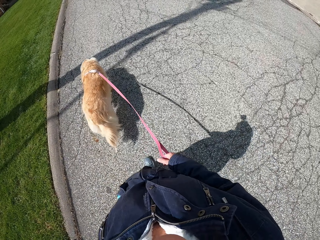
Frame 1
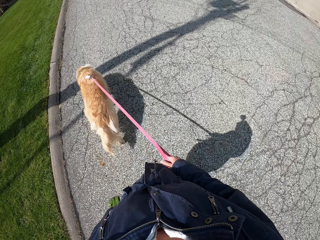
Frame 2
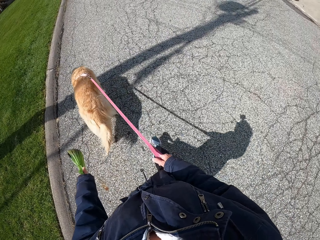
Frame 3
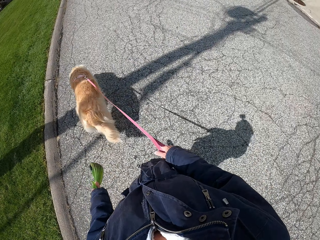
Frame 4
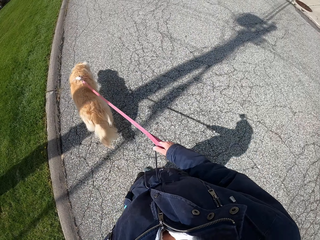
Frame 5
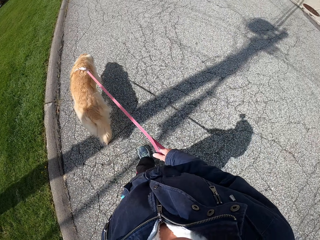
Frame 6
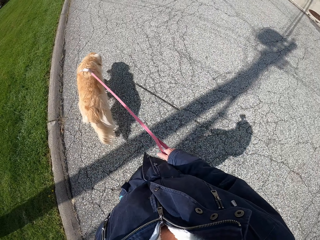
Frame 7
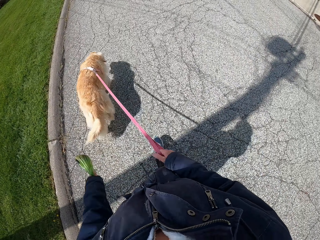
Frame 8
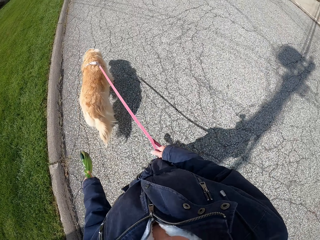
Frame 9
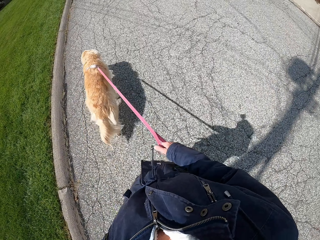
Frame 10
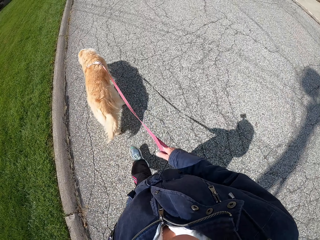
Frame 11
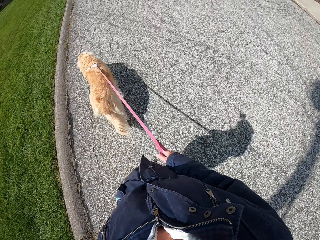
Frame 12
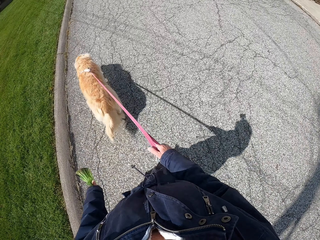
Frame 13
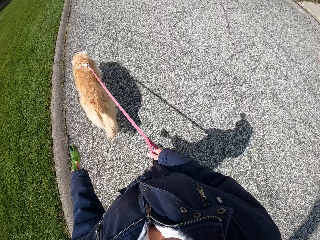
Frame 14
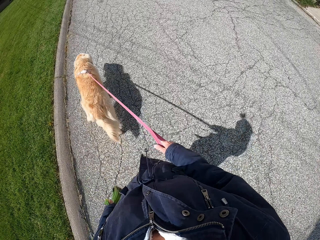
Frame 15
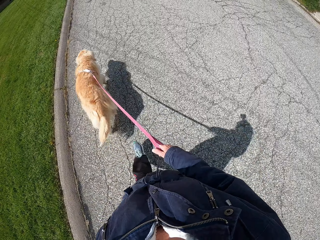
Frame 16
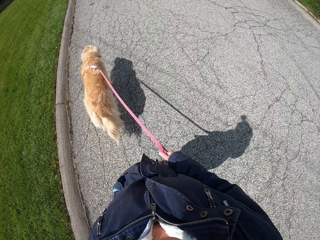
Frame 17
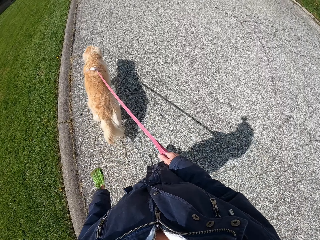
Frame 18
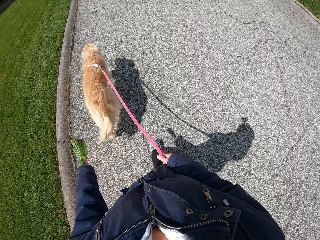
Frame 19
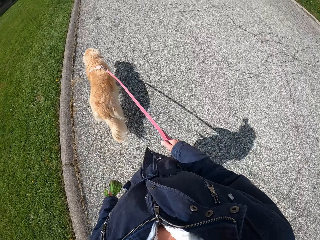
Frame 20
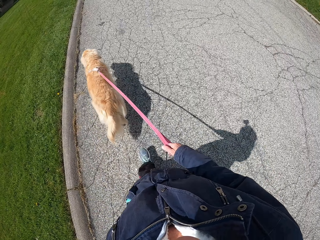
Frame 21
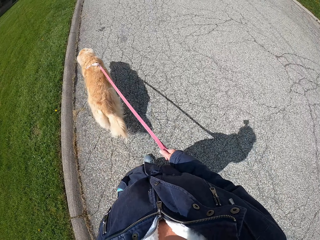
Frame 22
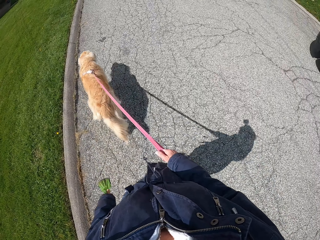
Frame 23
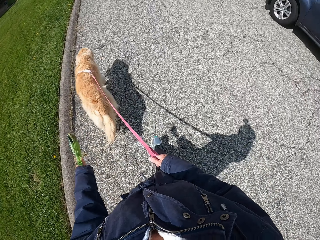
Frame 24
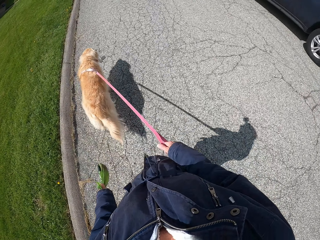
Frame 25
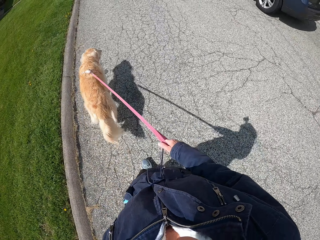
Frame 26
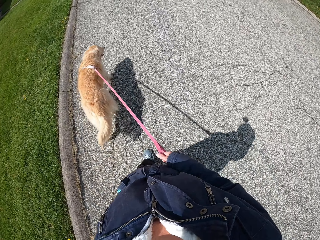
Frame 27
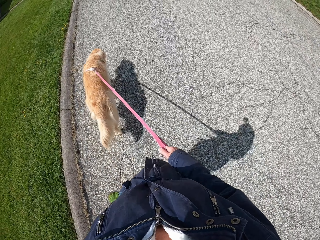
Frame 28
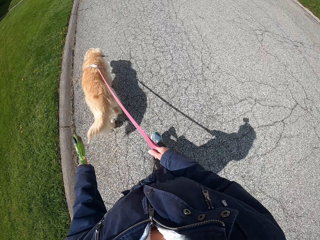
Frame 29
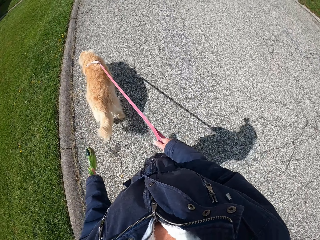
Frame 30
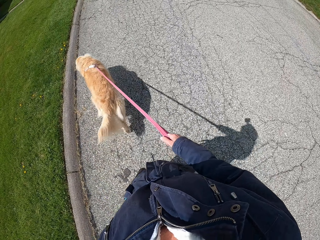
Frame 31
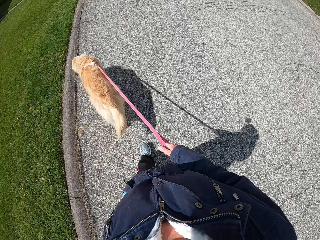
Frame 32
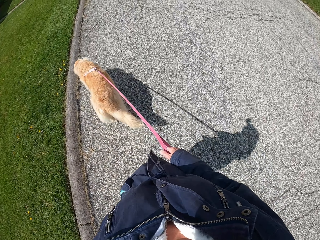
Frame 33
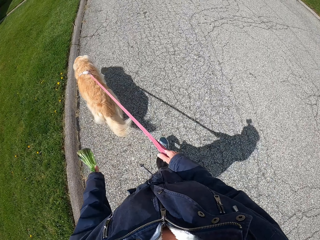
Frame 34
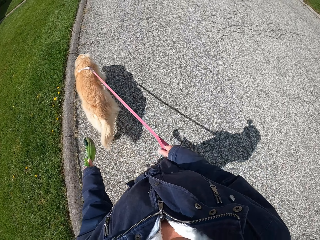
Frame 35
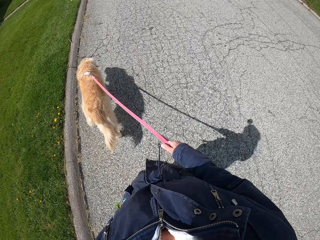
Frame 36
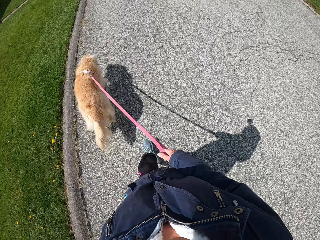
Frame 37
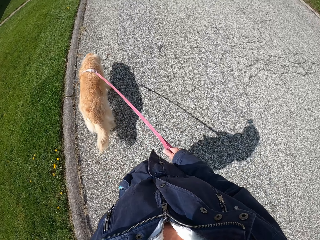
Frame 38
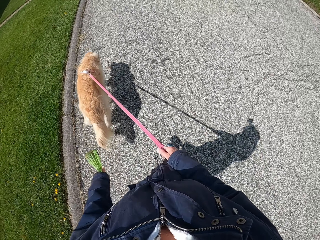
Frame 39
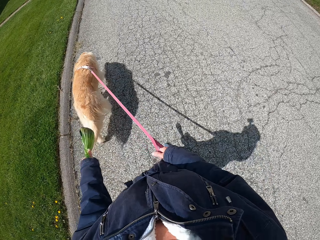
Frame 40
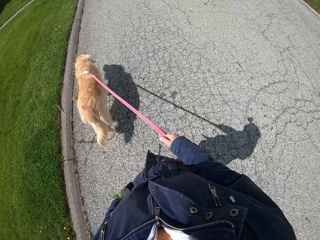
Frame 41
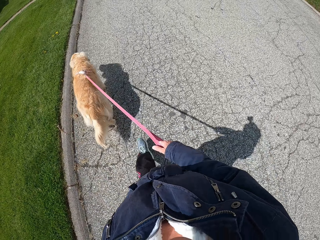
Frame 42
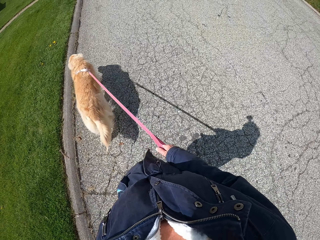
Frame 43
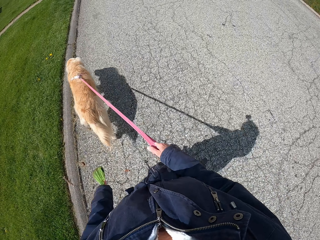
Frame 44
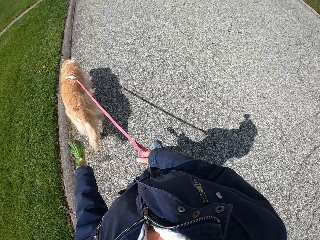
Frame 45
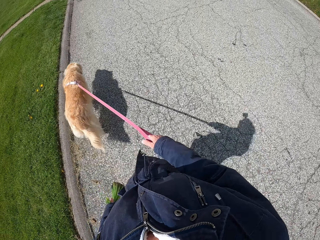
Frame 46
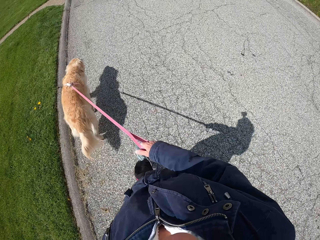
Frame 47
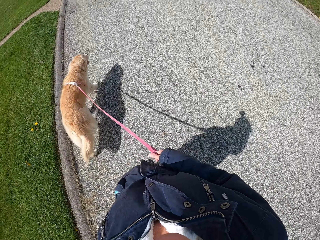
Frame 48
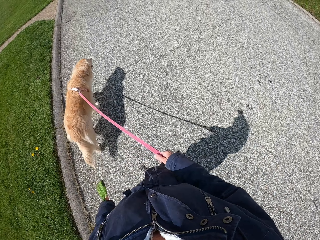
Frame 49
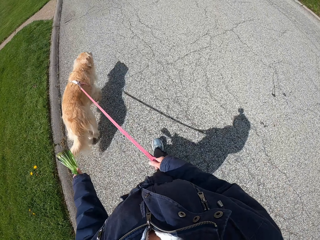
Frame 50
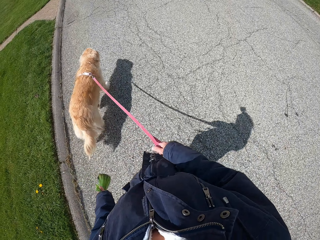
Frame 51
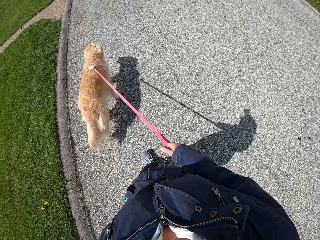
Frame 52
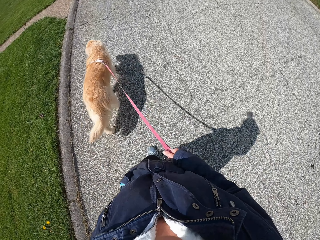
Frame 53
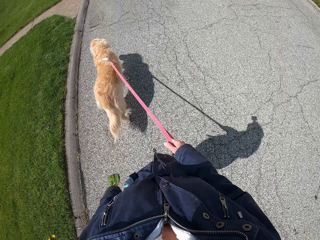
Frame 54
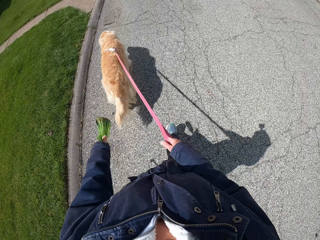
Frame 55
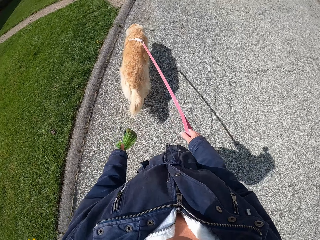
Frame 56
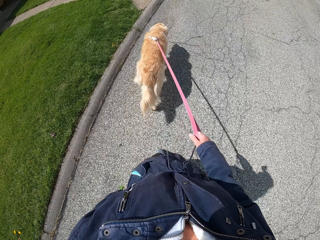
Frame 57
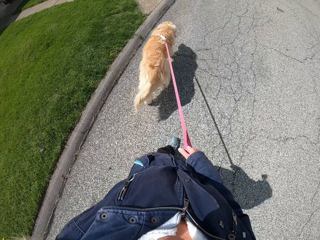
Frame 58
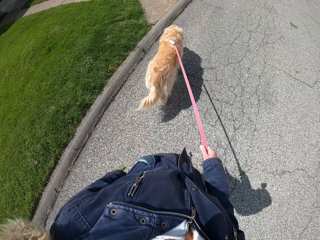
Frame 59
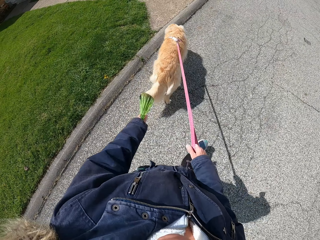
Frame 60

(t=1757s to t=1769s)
The camera wearer stretches the leash with the right hand.

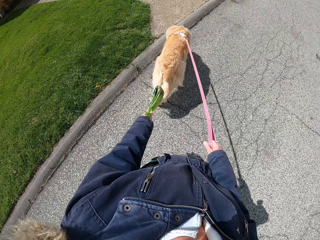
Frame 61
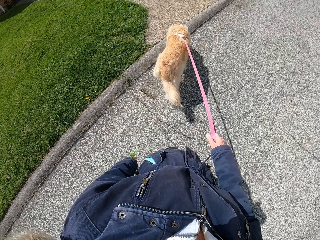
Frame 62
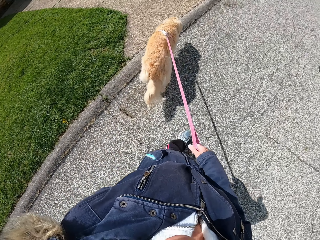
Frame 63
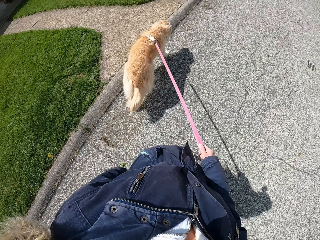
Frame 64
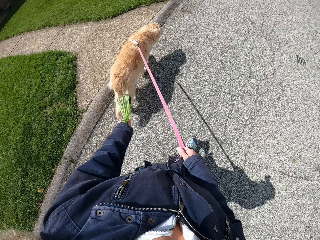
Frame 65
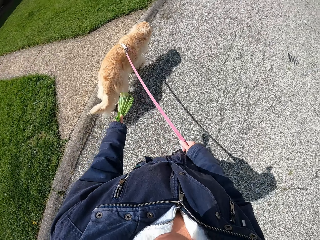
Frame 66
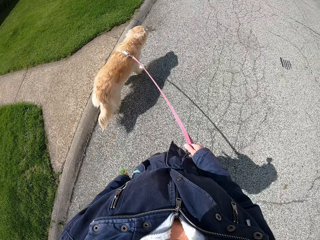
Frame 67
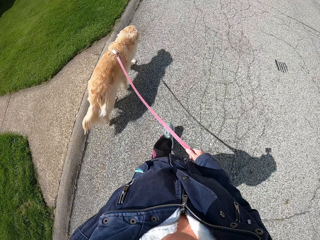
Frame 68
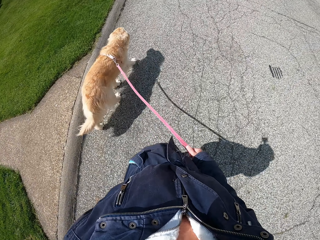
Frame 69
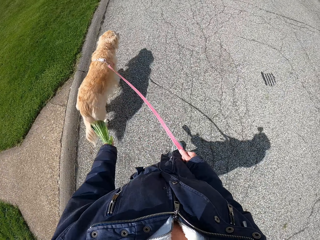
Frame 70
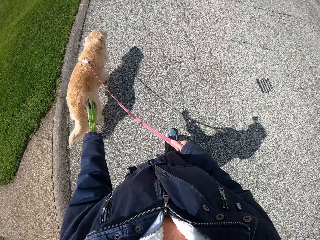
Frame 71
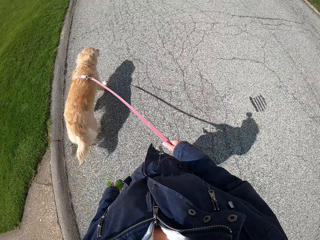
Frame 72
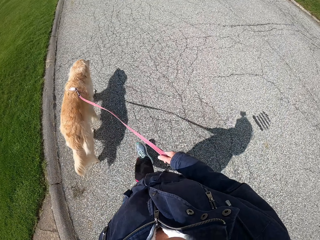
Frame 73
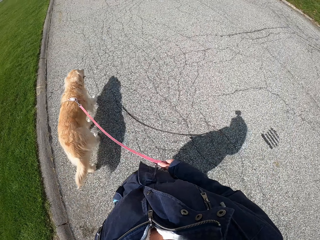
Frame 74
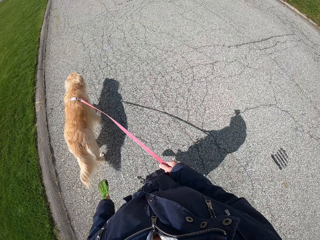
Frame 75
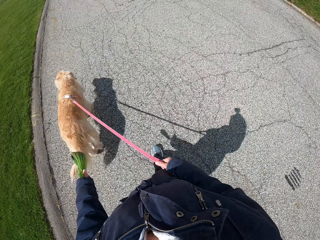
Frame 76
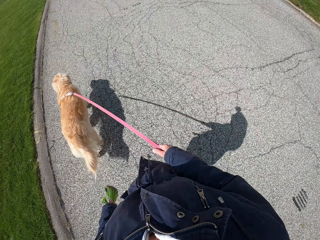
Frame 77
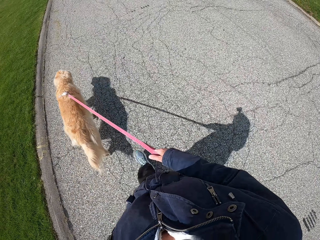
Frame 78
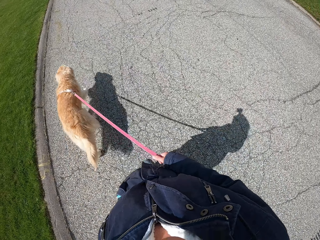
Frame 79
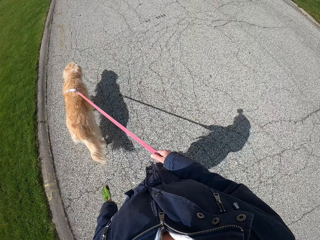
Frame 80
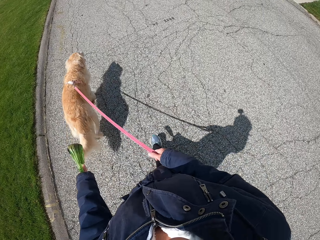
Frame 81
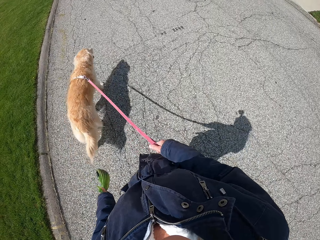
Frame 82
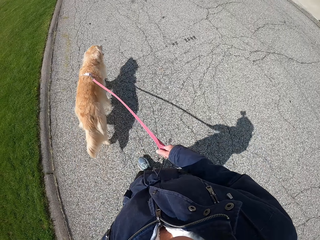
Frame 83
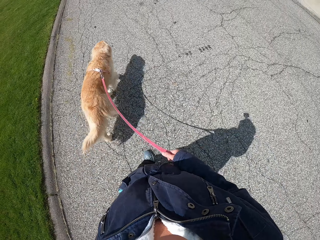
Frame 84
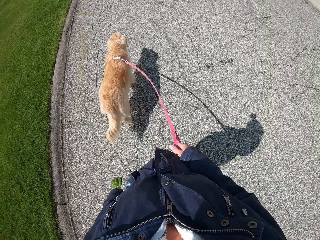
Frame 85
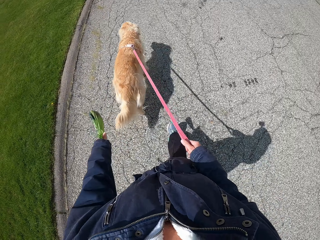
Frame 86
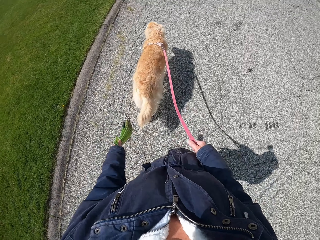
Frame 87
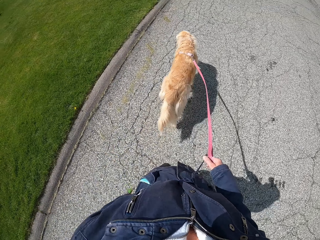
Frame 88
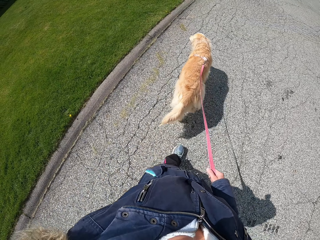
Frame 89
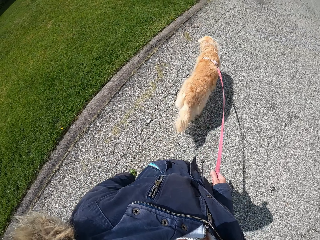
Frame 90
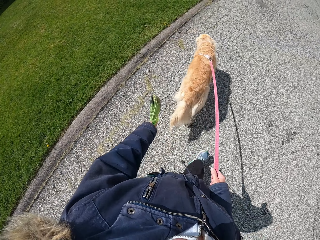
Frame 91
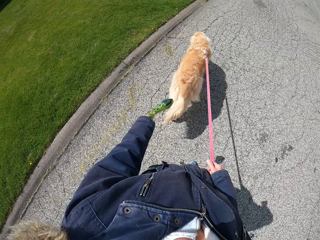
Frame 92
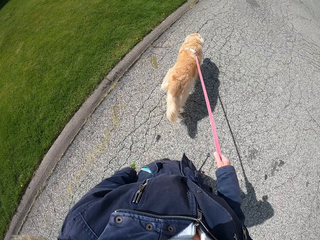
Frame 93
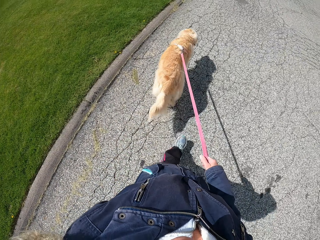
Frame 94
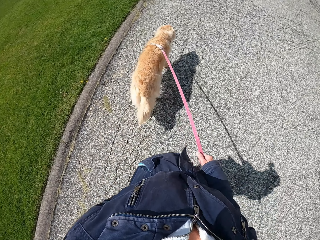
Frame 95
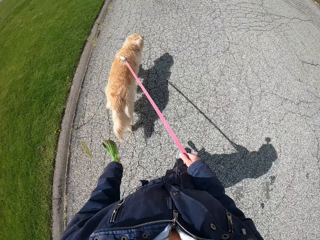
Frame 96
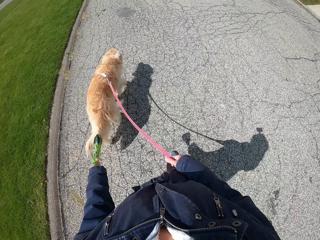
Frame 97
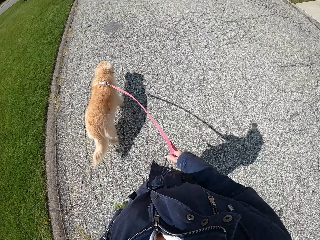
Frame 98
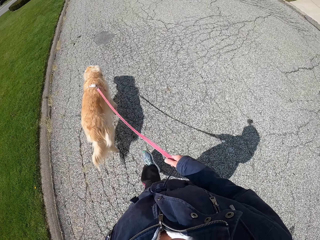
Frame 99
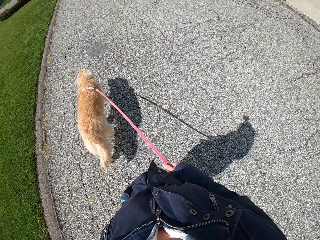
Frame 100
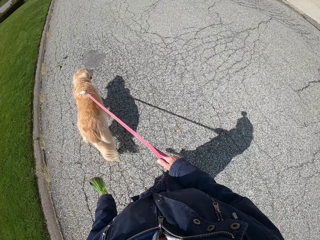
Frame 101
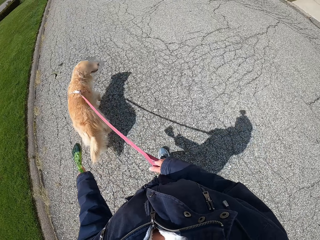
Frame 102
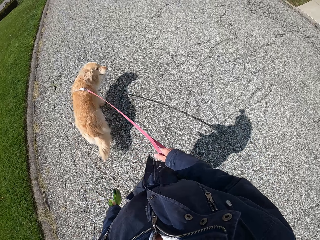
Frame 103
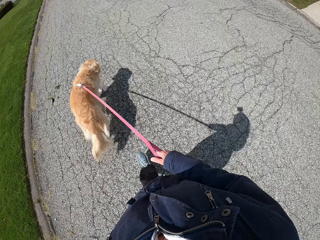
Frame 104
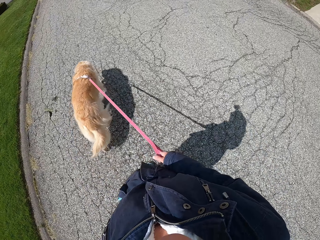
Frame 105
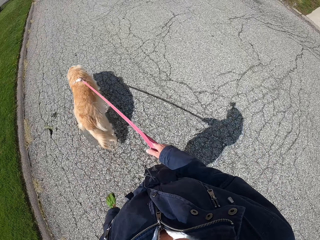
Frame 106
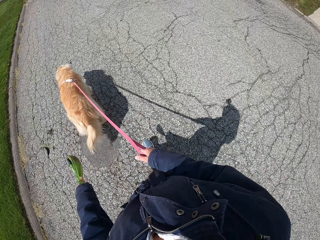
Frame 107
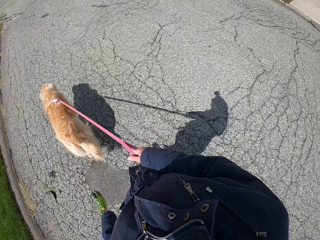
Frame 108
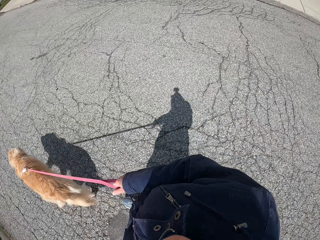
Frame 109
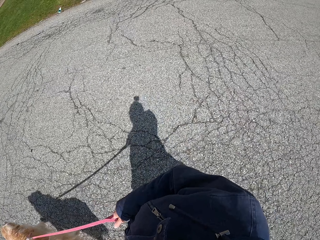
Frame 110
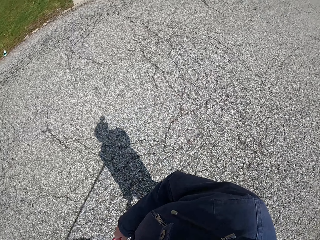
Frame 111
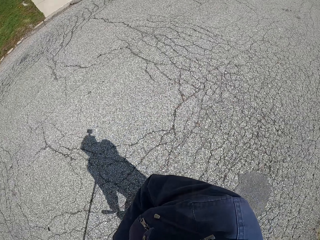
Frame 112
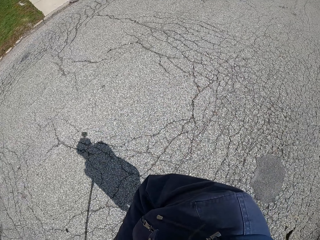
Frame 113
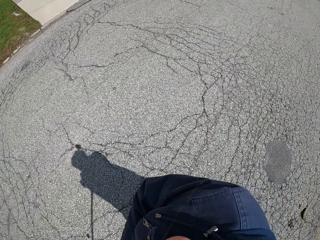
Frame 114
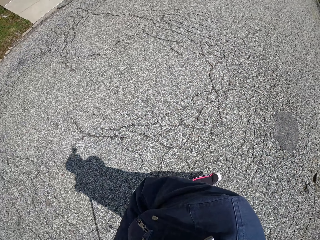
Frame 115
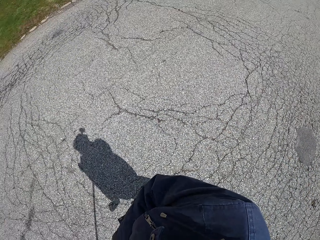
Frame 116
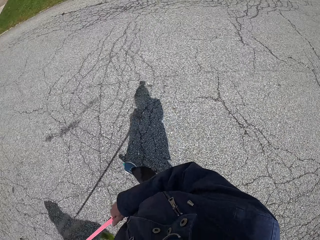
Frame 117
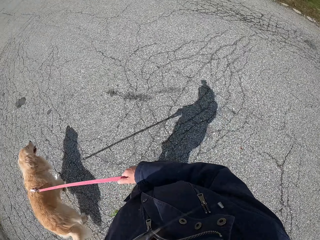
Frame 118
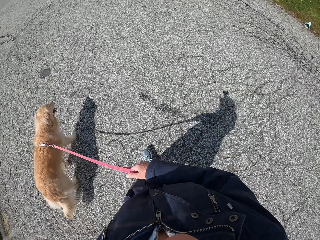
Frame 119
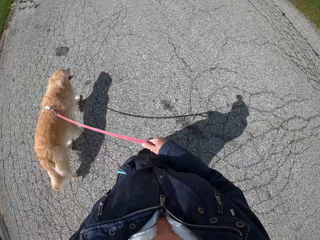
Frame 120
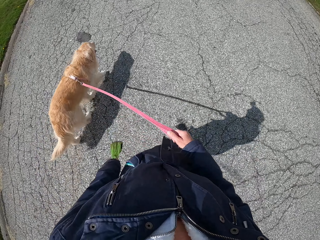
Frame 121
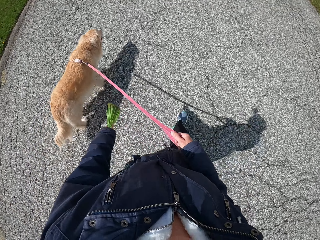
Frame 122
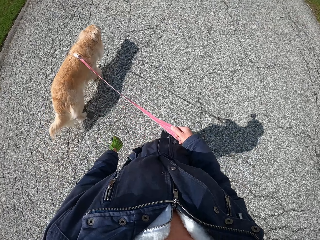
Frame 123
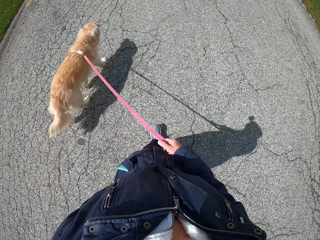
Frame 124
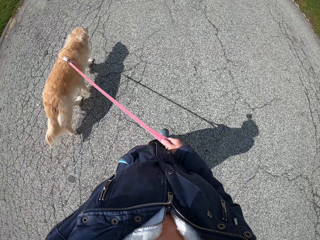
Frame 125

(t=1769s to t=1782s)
The camera wearer looks on the grass. They look around.
